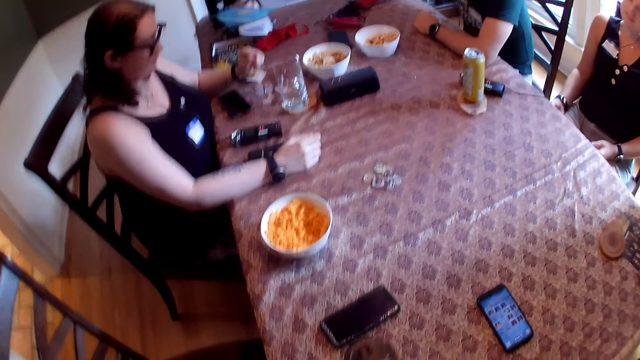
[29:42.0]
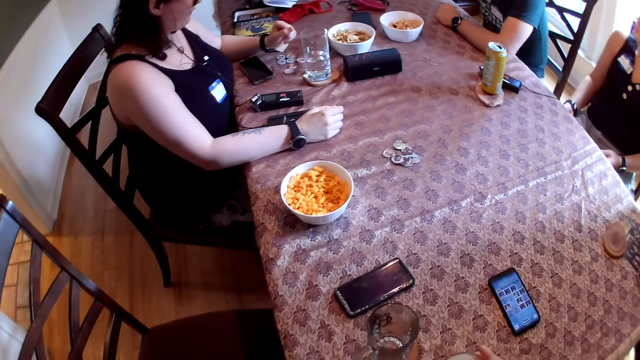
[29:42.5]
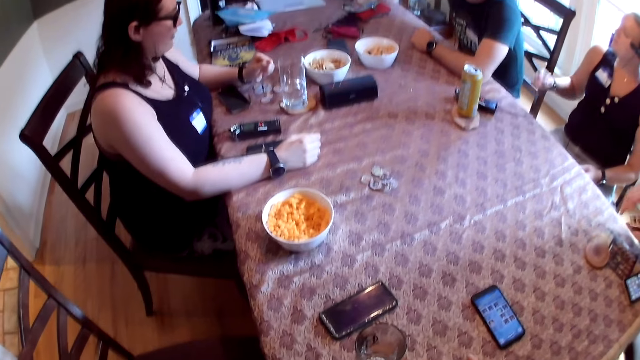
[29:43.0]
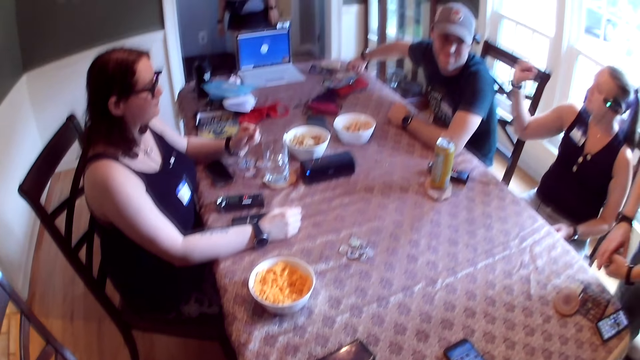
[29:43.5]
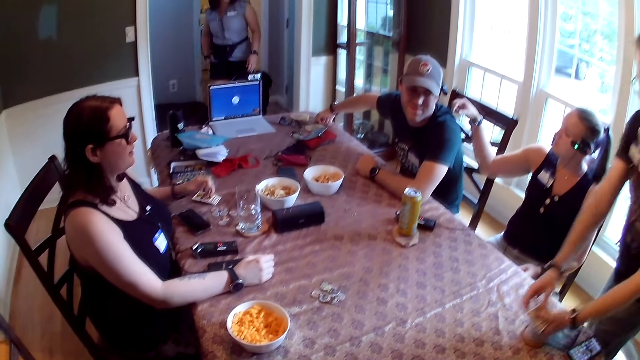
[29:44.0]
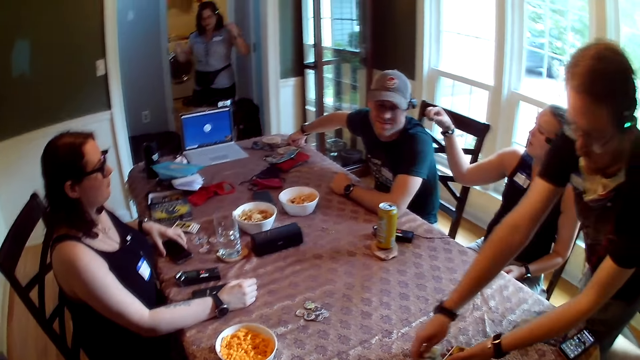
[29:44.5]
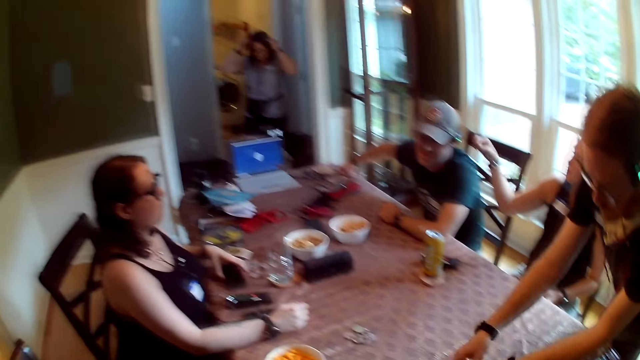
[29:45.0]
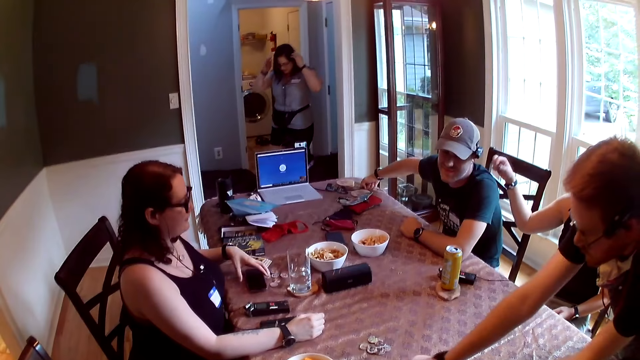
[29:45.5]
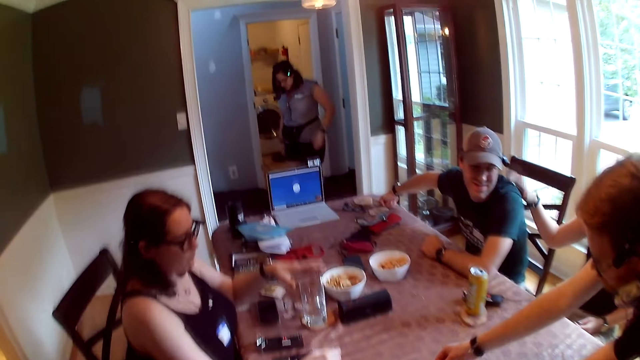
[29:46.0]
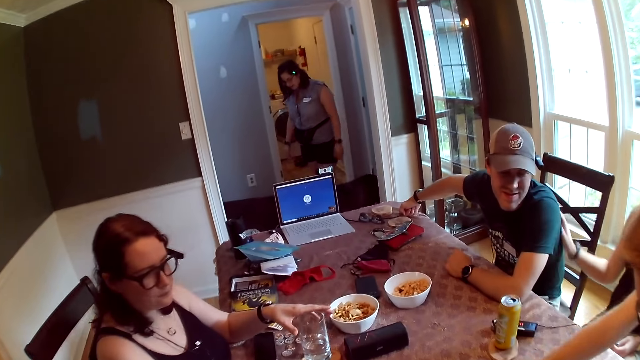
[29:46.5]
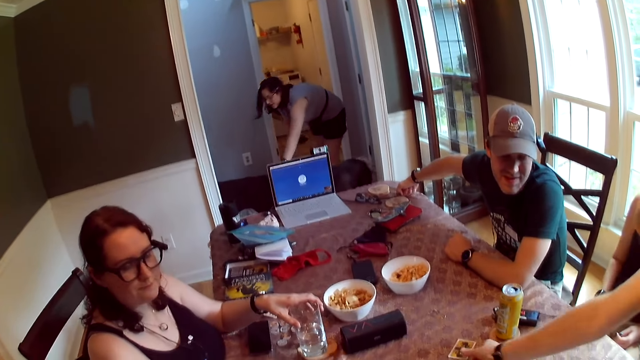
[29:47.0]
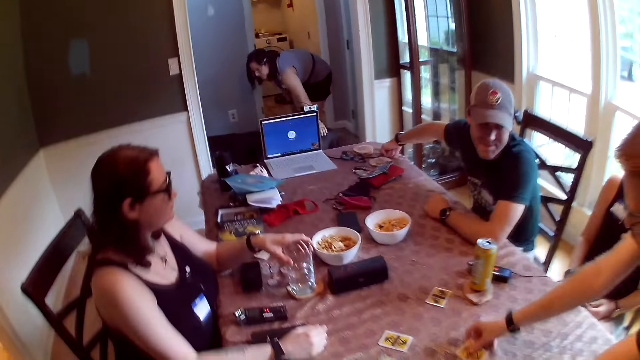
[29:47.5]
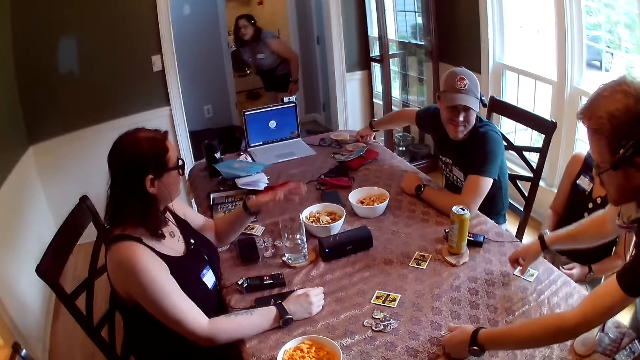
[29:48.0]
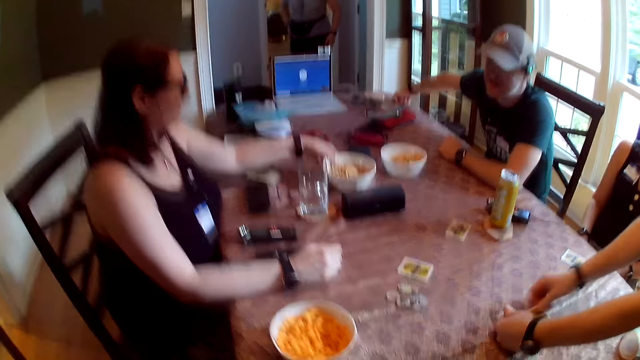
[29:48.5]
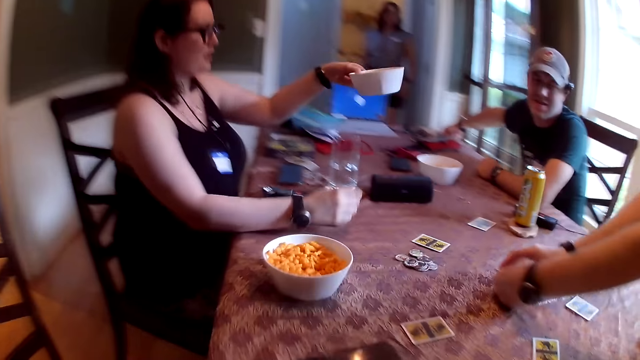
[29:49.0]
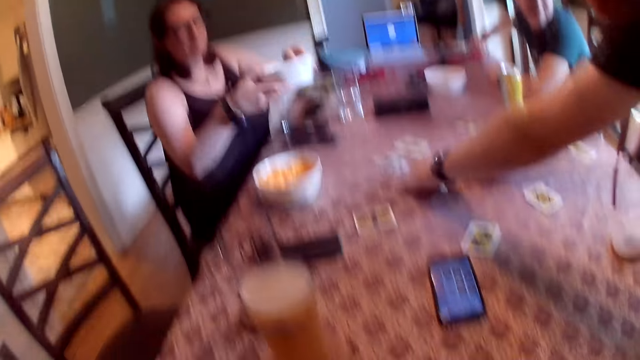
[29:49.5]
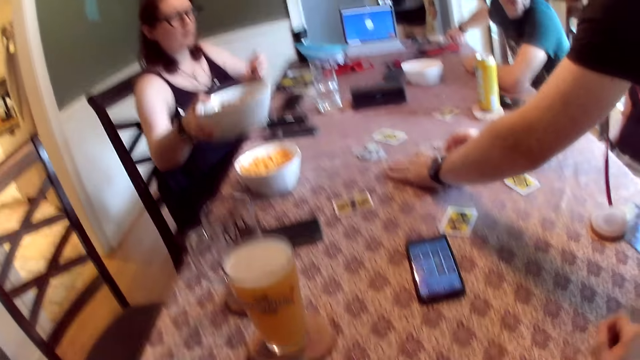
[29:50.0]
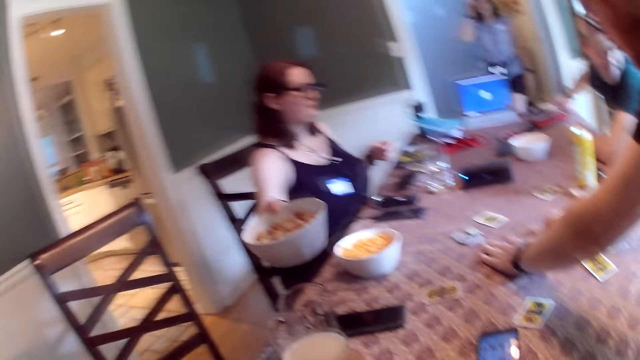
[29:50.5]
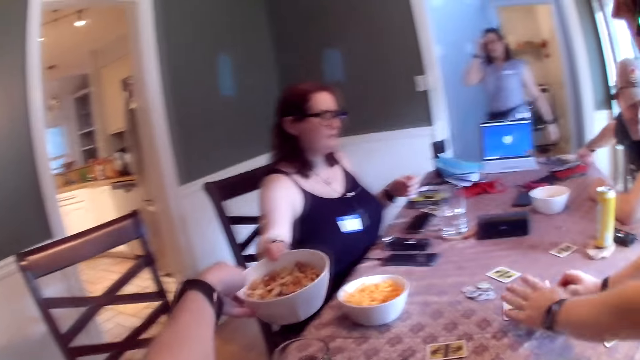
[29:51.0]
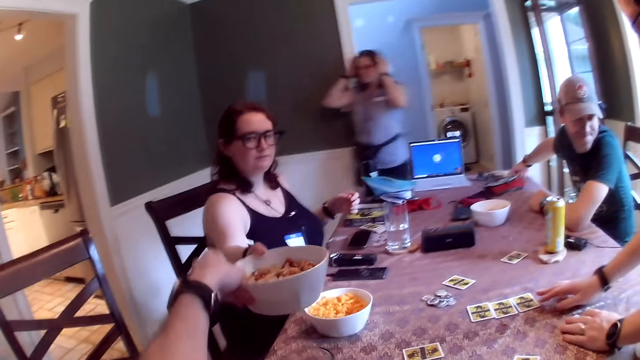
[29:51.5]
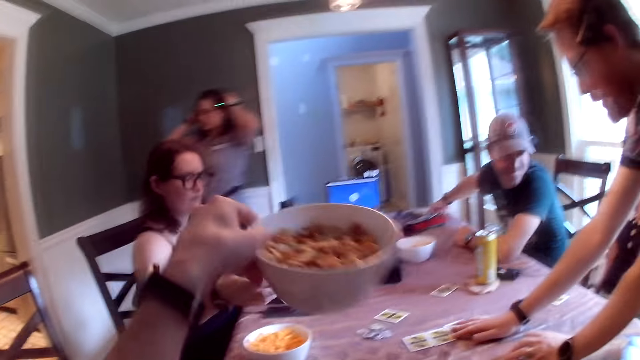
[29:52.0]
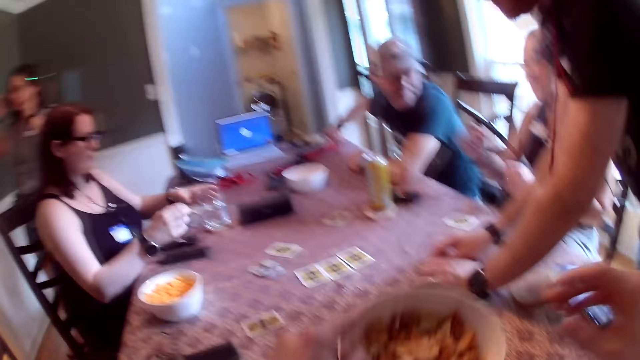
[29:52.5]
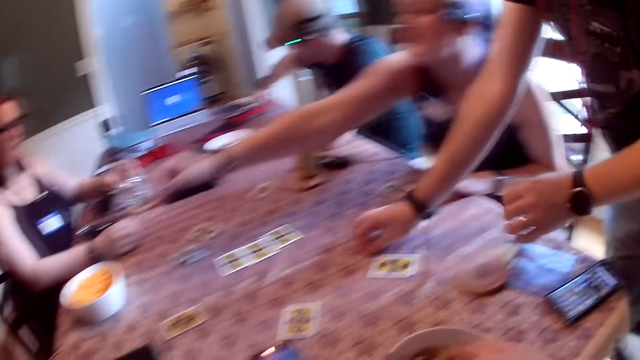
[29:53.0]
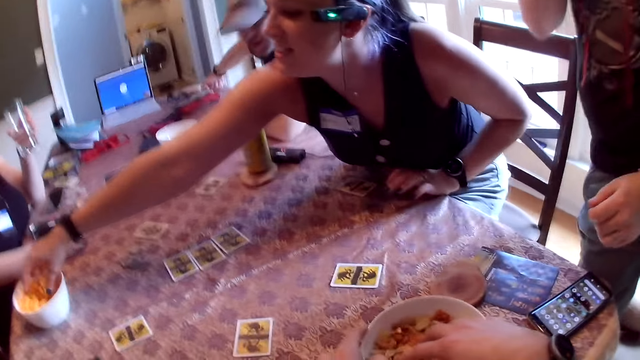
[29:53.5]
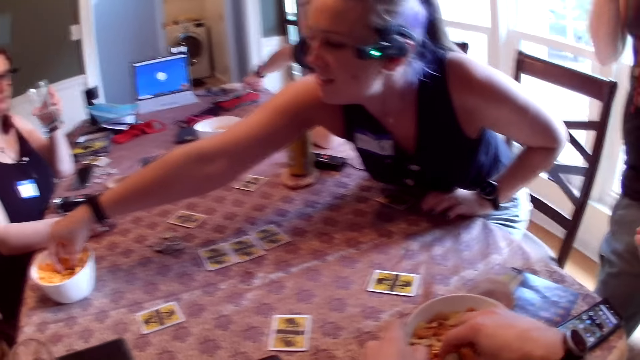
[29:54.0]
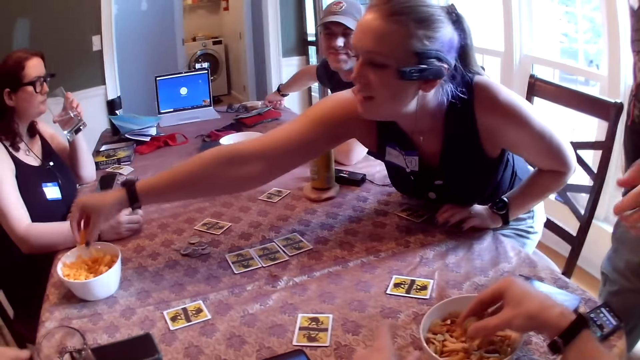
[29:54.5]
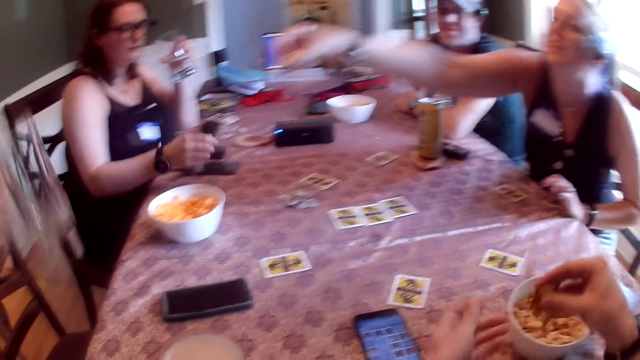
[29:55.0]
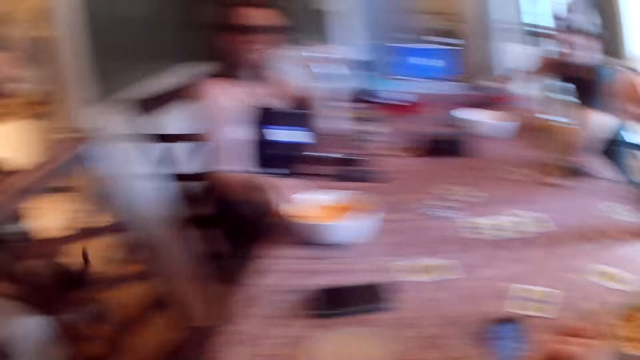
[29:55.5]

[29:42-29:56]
The camera wearer drops the cup of beer on the table with his right hand. A lady gestures with the right hand. A man shuffles playing cards on the table with both hands. The man bends across the table. Another lady stands in the room. A woman plays with a dog. The second lady picks up a bowl from the table with her left hand. She passes the bowl to her right hand. The camera wearer takes the bowl from the second lady with his left hand. The second lady walks around in the room. The woman walks to the table. The camera wearer drops the bowl on the table with his left hand. The first lady picks up snacks from a bowl with her right hand. The camera wearer picks up snacks from the bowl with his right hand.

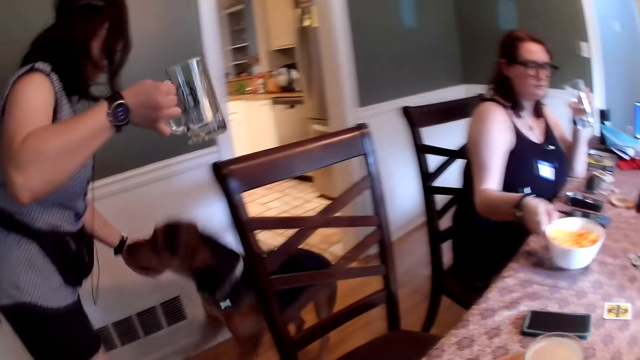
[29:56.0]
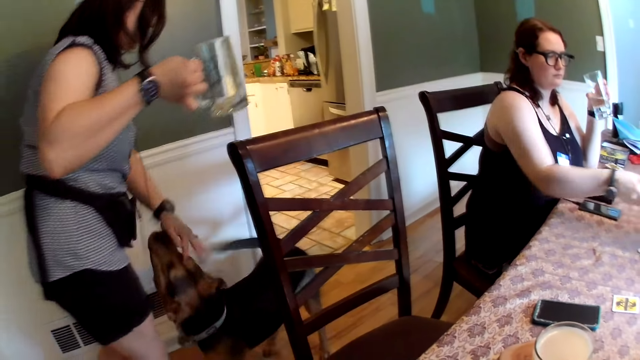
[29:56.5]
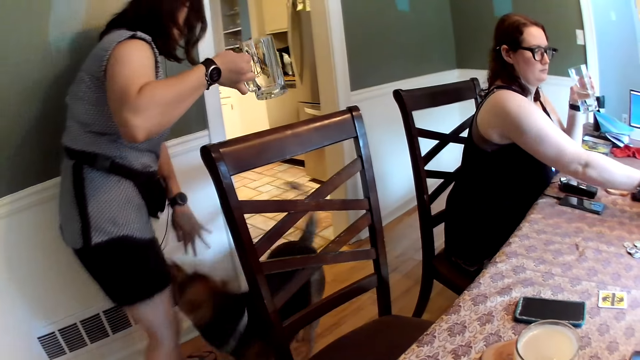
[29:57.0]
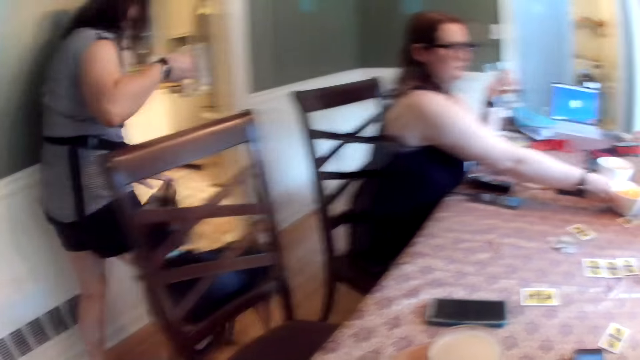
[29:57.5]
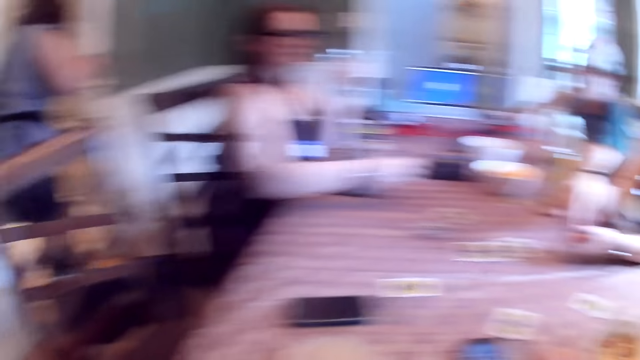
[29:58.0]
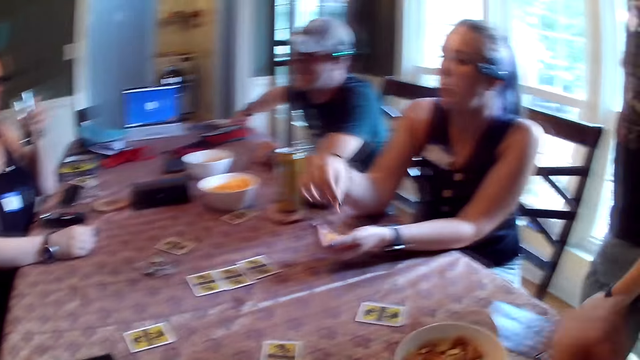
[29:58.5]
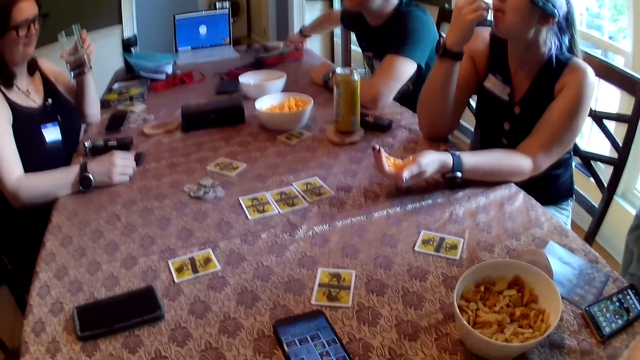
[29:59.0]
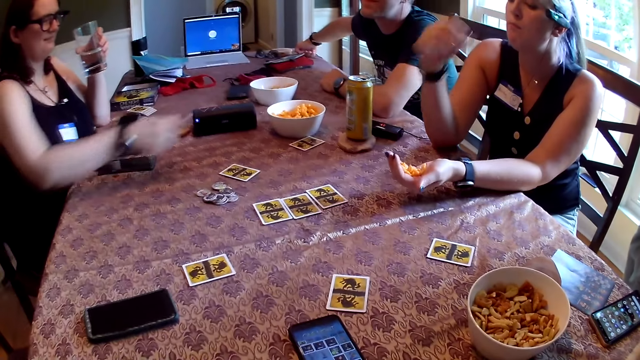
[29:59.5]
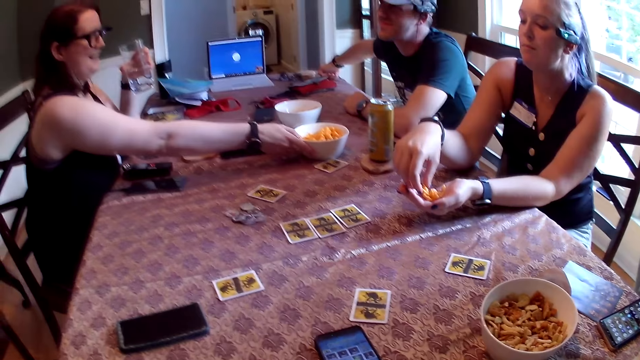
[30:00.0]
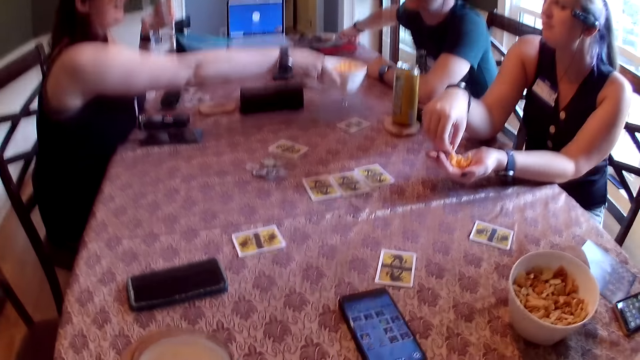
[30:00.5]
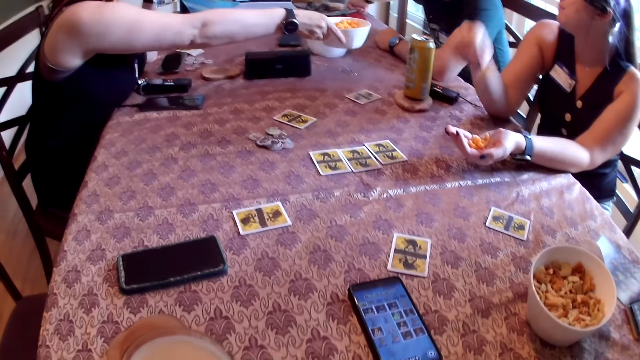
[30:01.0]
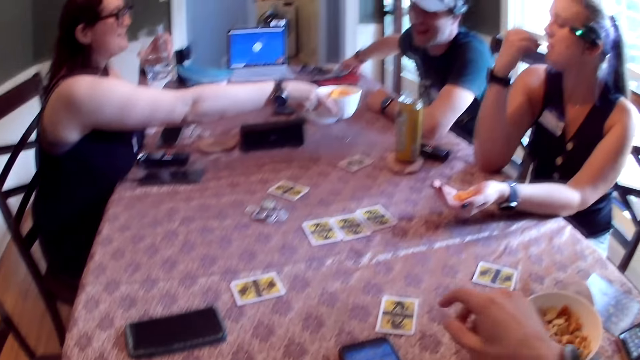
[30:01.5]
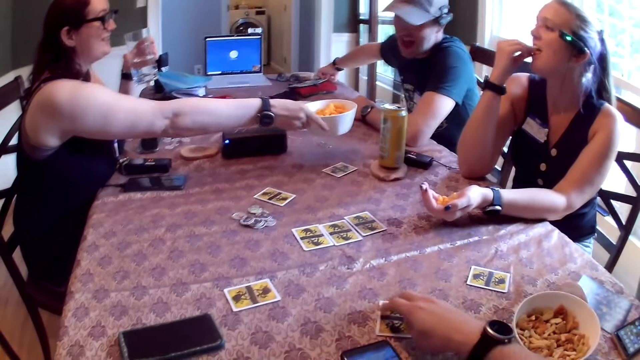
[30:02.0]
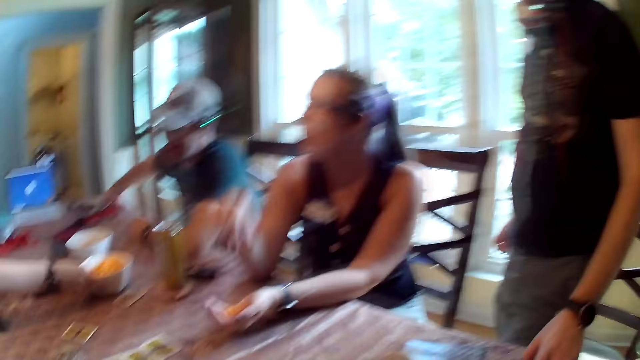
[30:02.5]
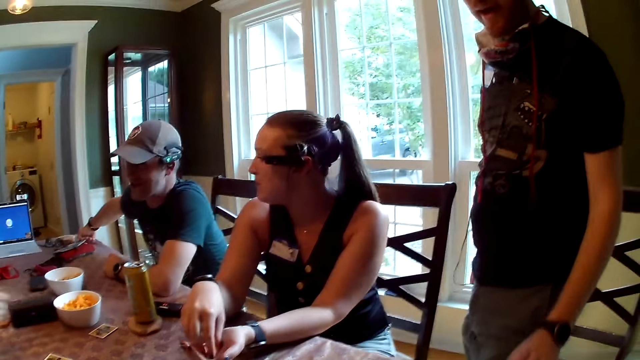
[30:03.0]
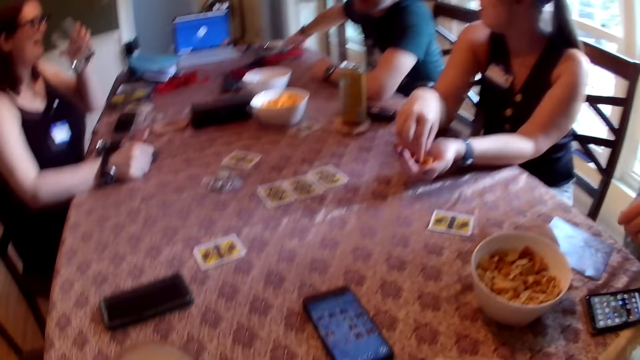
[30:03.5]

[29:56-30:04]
A woman plays with a dog with a cup in her right hand. She holds the cup with the right hand. She walks to the kitchen. Another woman holds a cup in her left hand. A third woman eats the snack in her right hand. The second woman picks up a bowl with her right hand from the table. She holds the bowl with the right hand. She drops the bowl on the table with her right hand. A man stands in the room.
